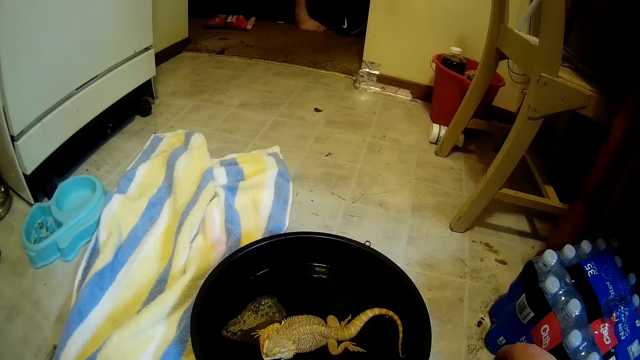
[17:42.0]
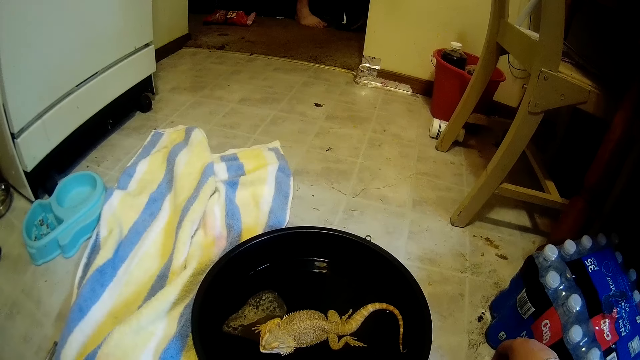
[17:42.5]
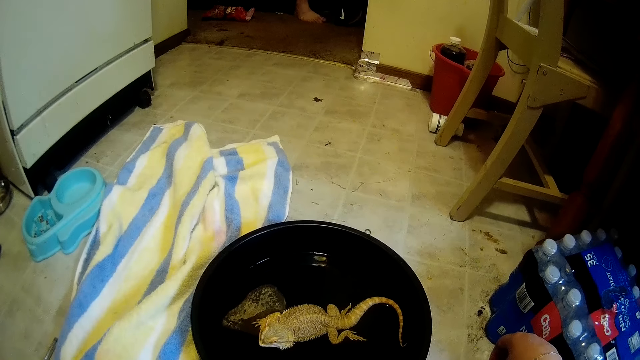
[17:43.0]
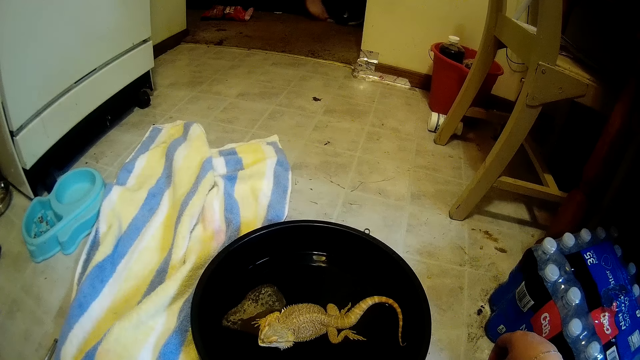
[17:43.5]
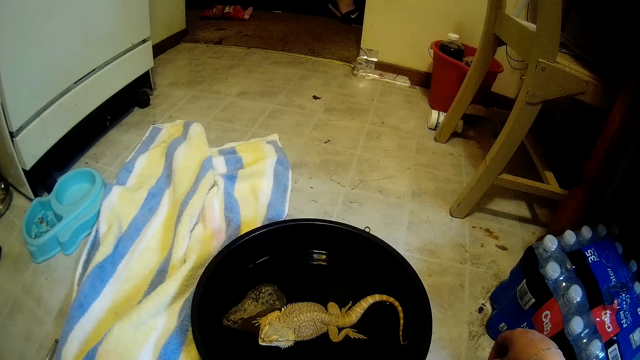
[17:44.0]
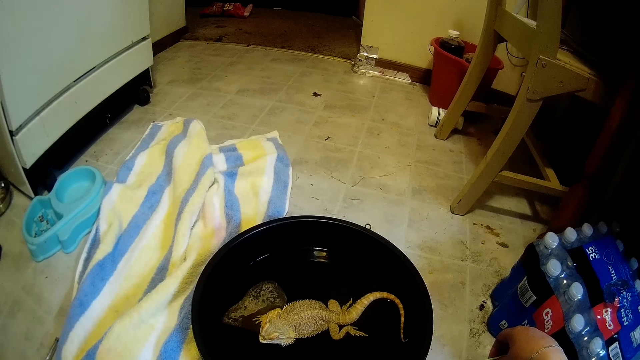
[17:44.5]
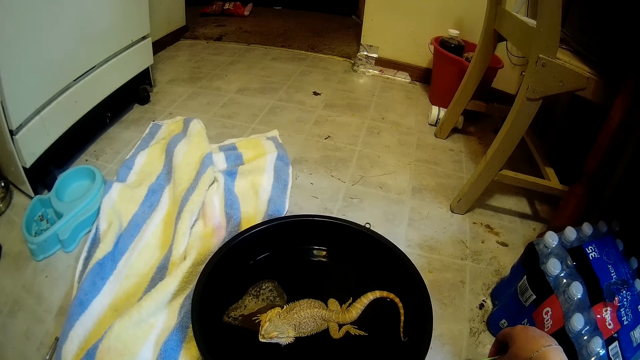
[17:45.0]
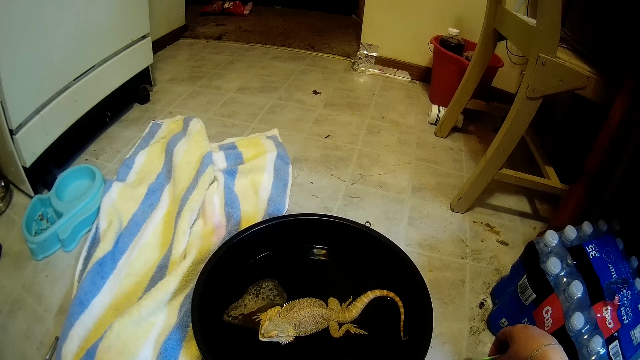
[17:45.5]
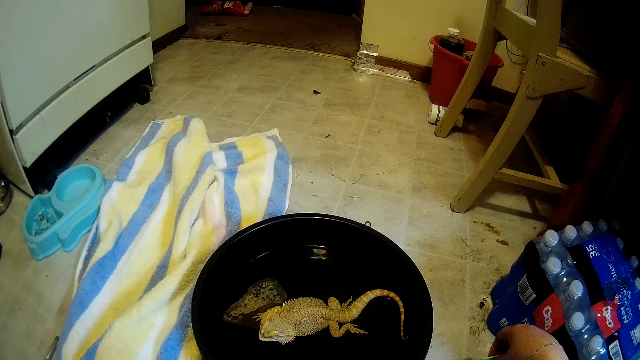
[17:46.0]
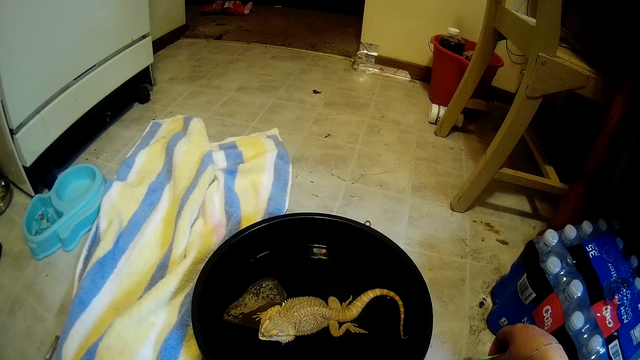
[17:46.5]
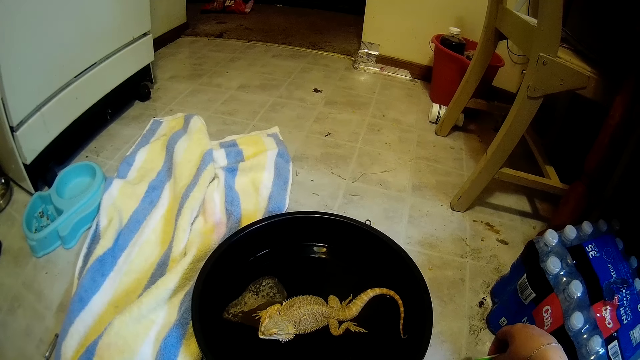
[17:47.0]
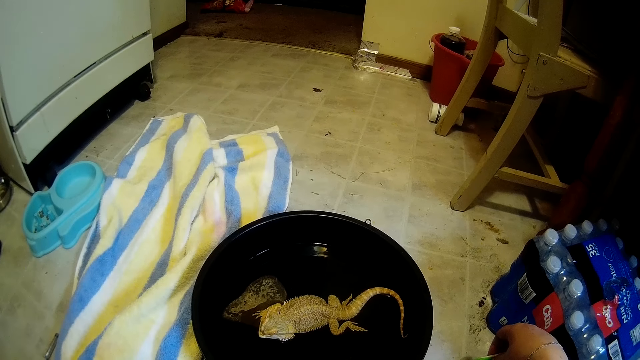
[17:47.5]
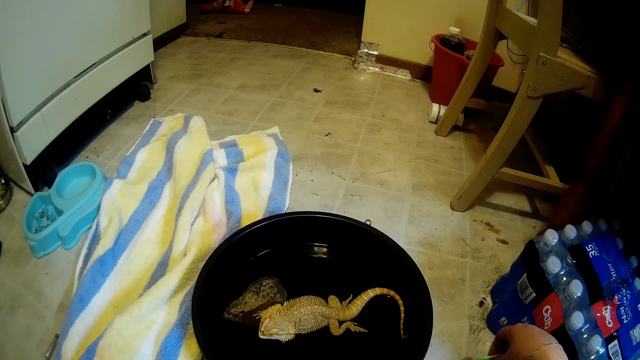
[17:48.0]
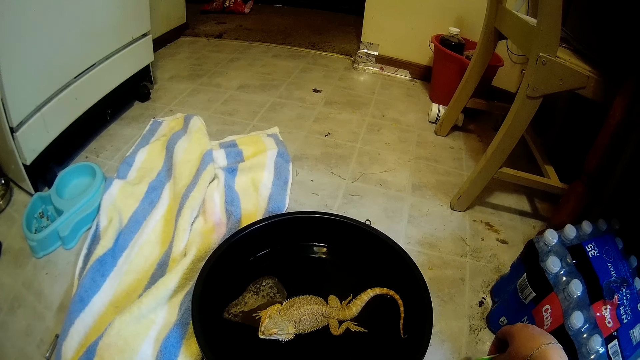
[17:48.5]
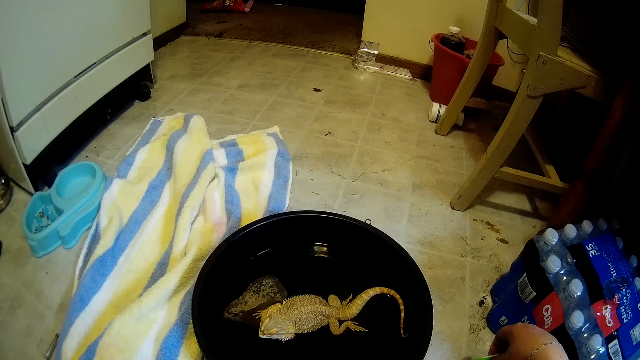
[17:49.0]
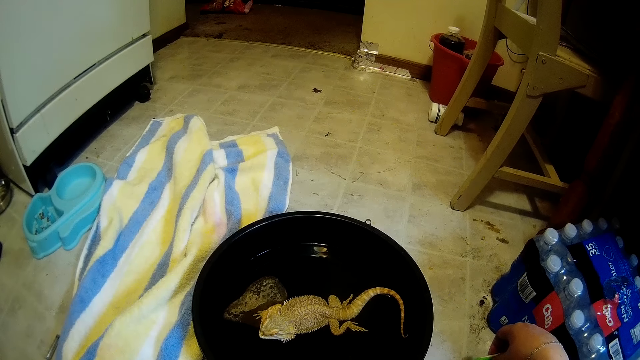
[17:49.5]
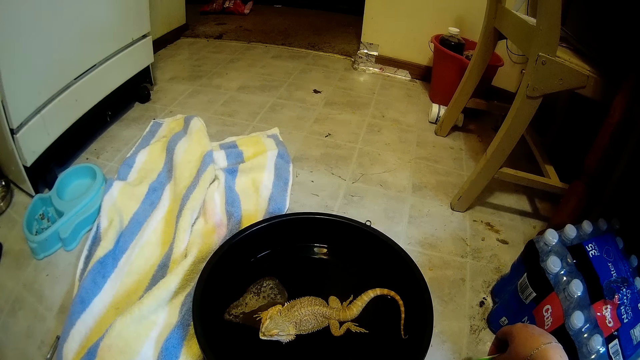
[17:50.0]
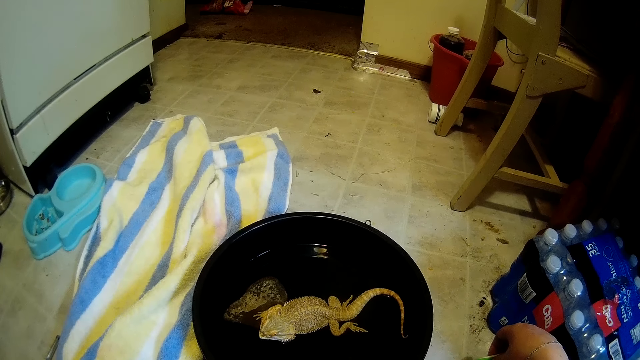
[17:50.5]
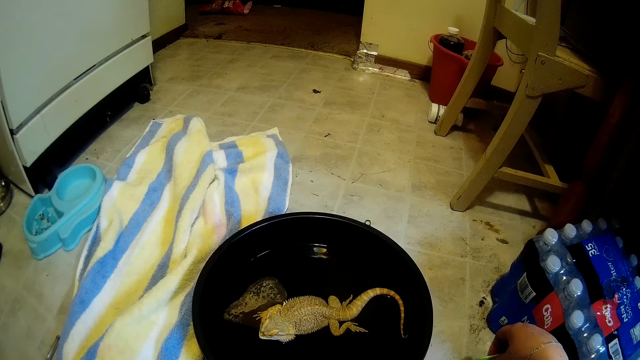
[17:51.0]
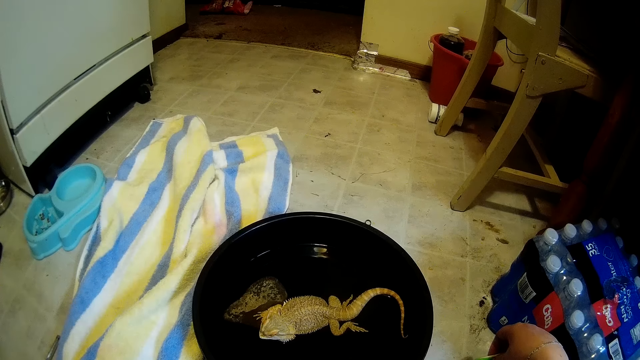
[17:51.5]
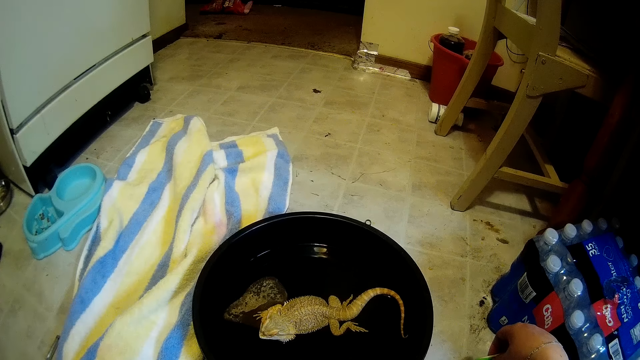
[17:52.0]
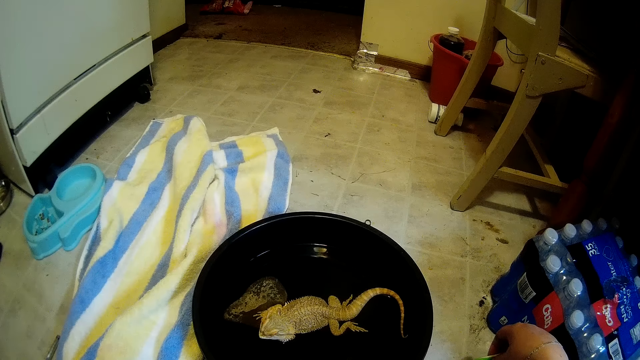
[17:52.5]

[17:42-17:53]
A man puts on a slipper. The man walks away. The camera wearer looks at the chameleon.

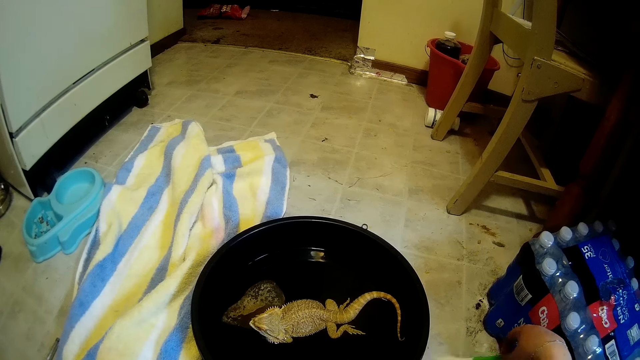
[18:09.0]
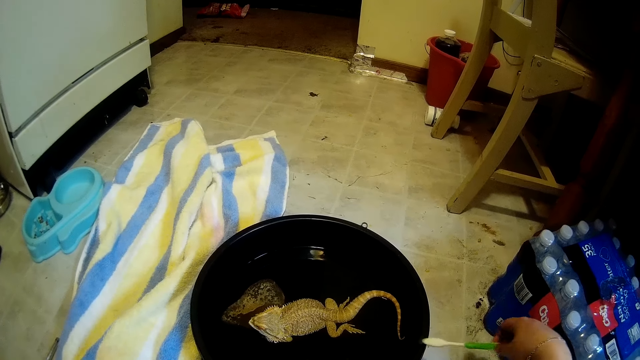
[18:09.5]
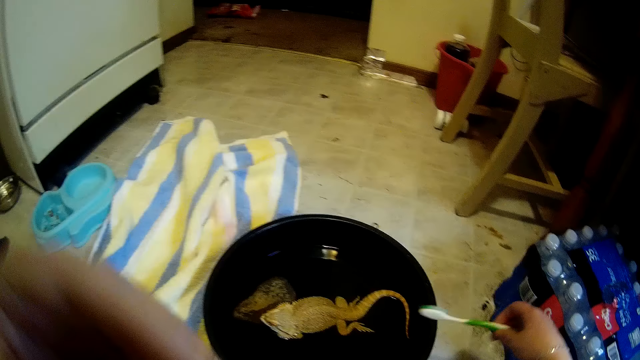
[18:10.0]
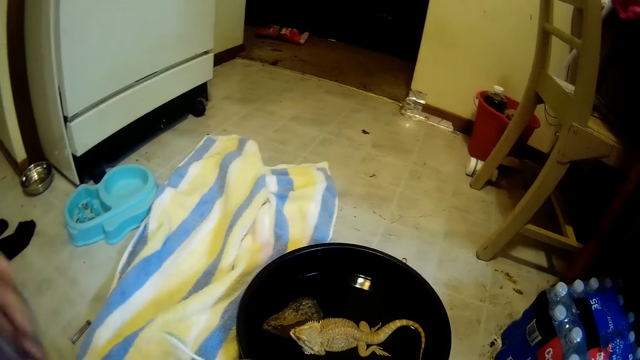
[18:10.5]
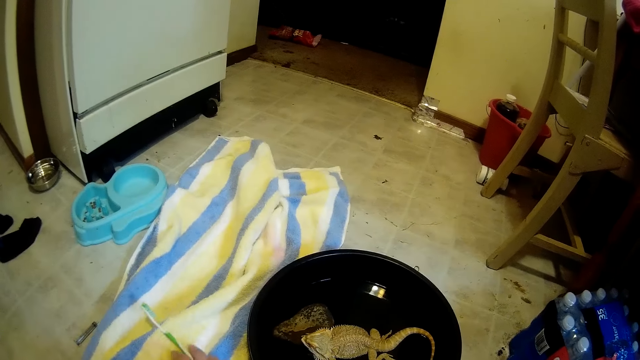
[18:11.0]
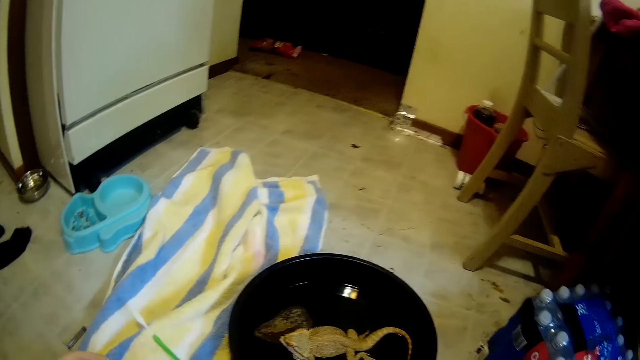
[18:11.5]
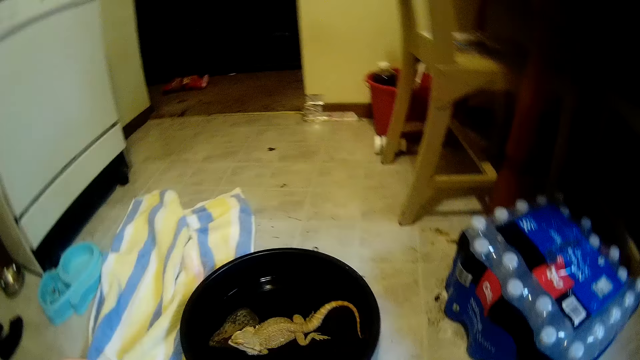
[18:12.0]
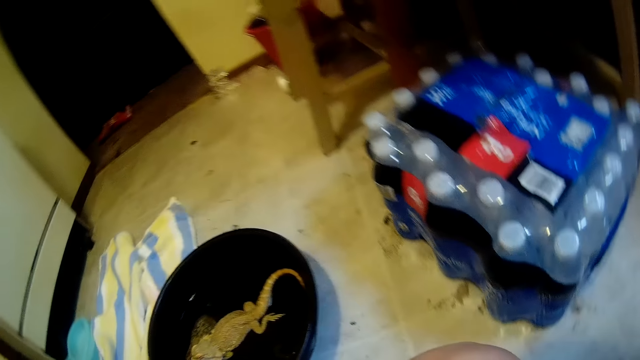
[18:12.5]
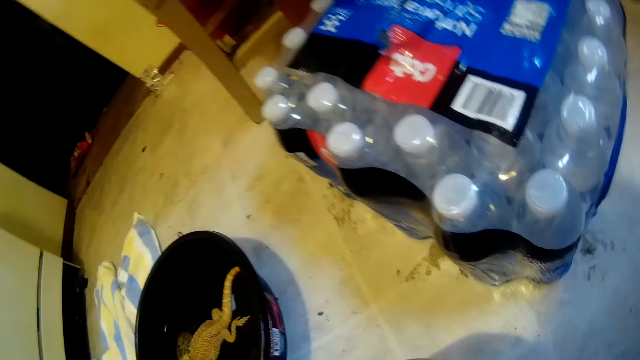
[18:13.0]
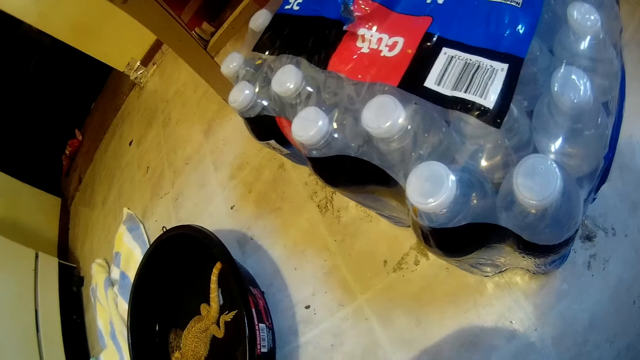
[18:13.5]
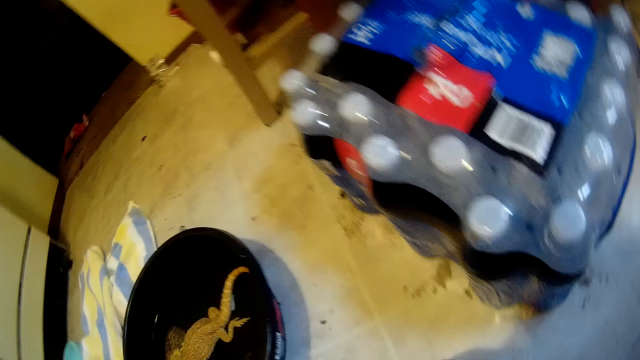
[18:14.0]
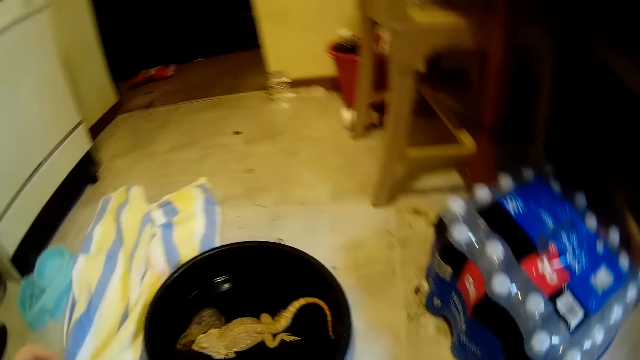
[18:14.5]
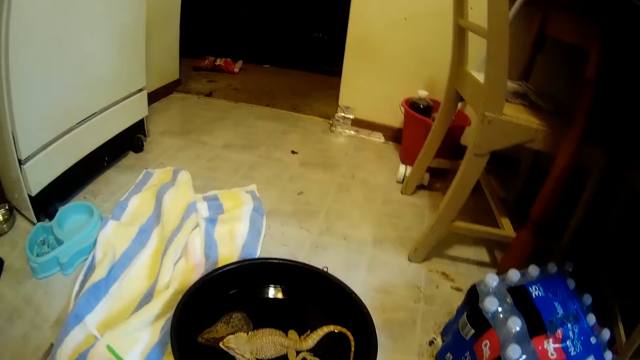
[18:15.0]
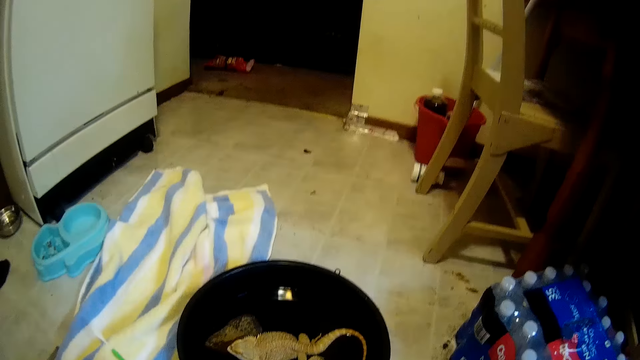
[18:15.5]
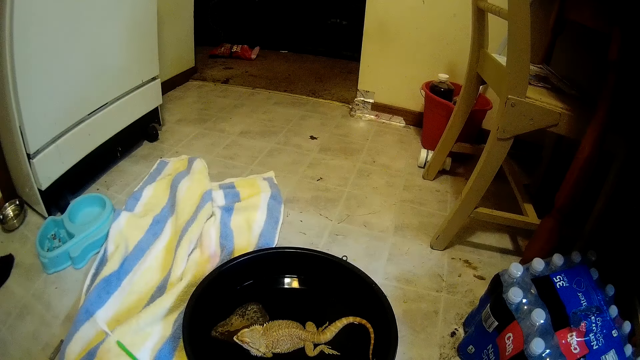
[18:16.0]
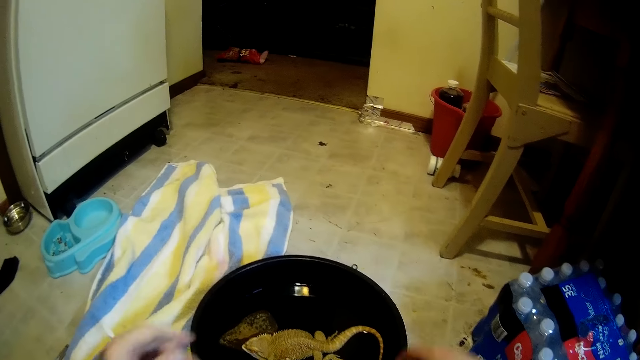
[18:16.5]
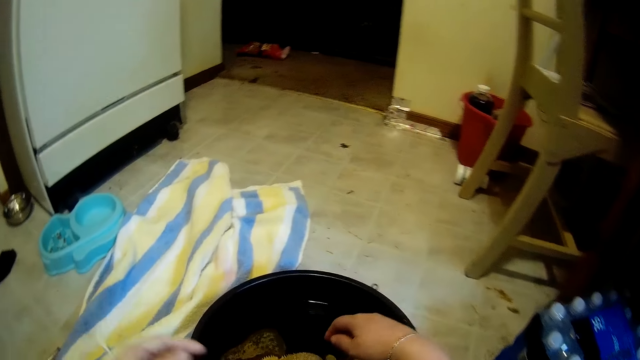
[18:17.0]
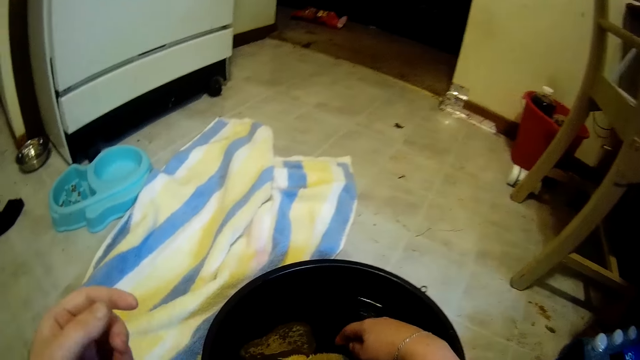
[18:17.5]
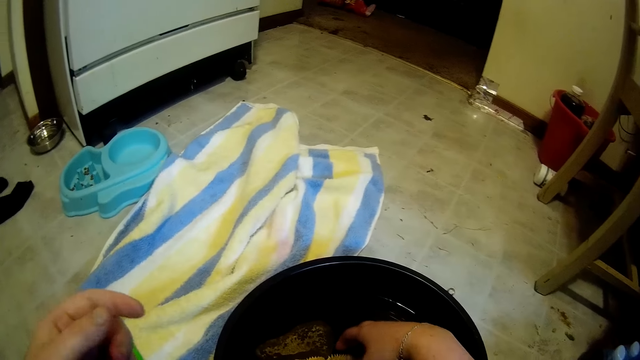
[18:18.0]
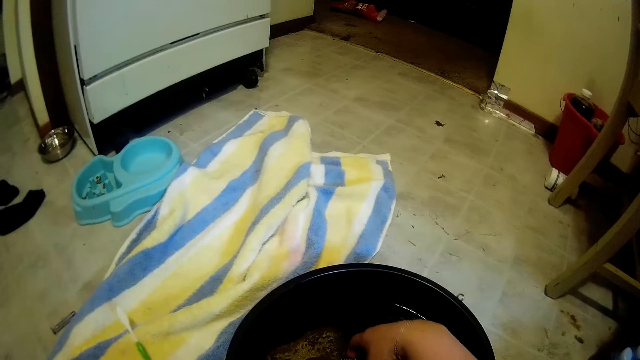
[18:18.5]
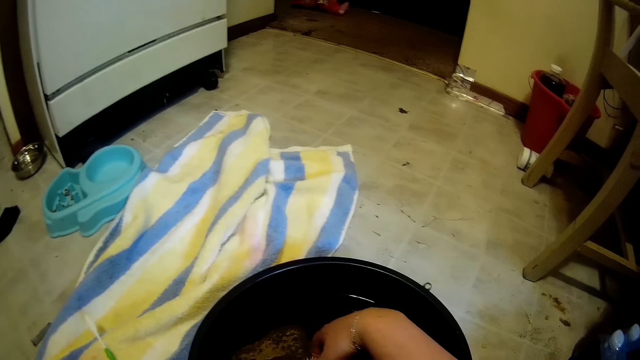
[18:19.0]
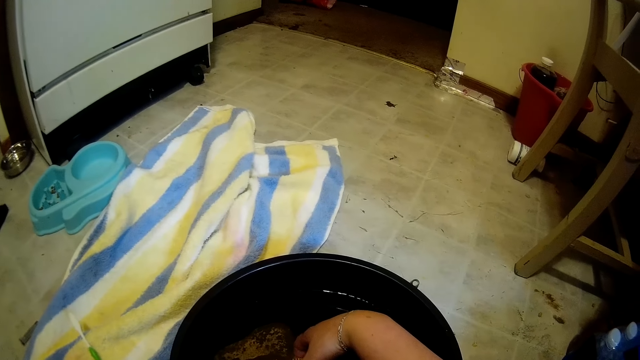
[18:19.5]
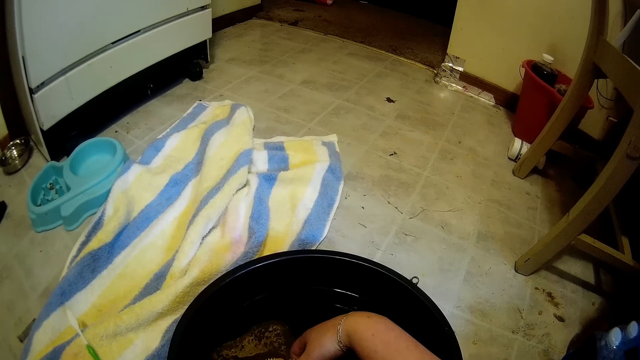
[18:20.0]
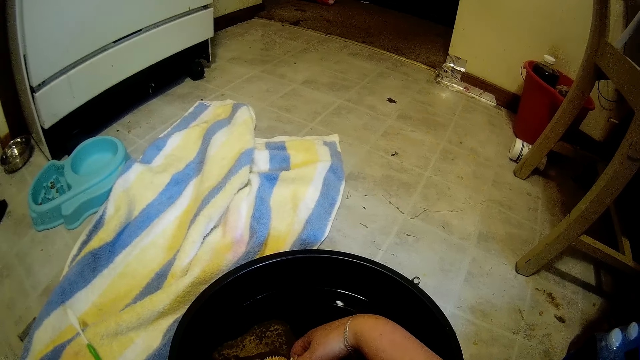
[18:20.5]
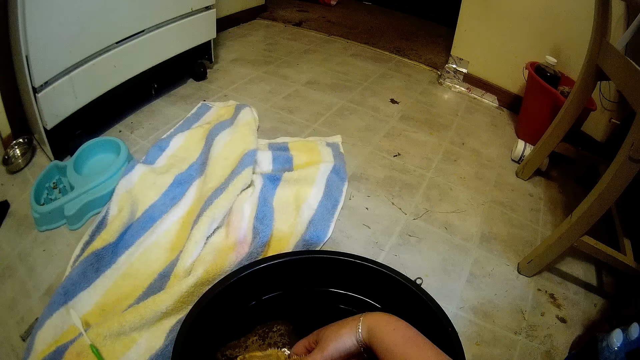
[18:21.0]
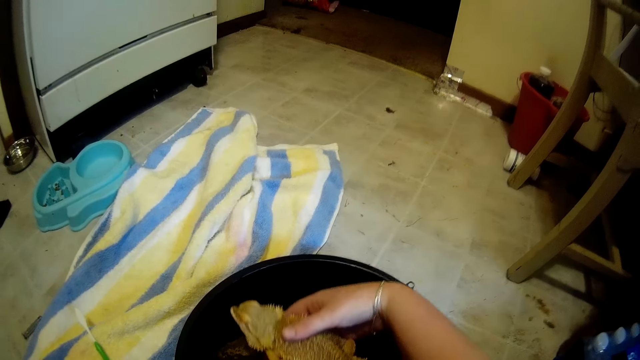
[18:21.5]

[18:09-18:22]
The camera wearer drops the toothbrush on the towel. He looks at the bottles. He picks up the water dragon from the bowl with his right hand.
